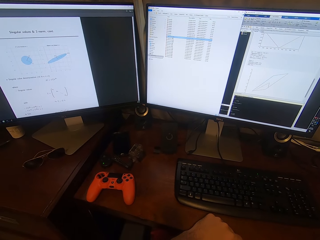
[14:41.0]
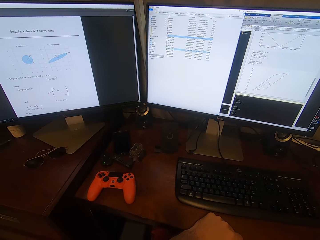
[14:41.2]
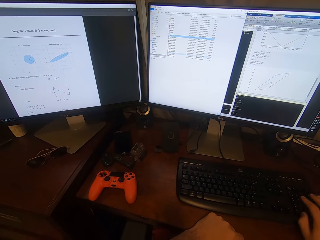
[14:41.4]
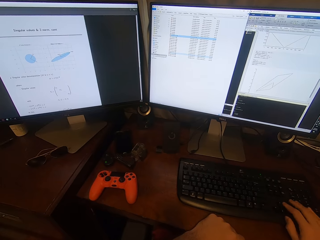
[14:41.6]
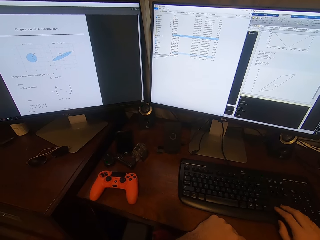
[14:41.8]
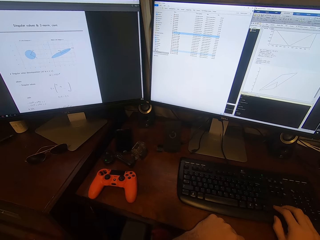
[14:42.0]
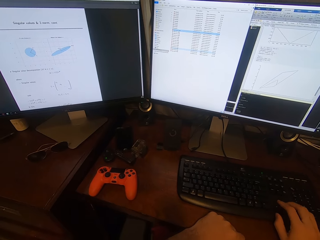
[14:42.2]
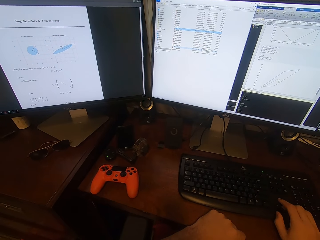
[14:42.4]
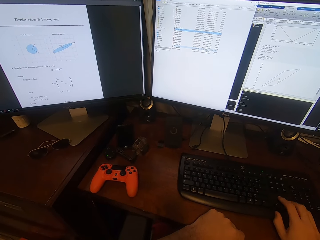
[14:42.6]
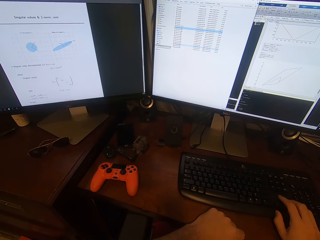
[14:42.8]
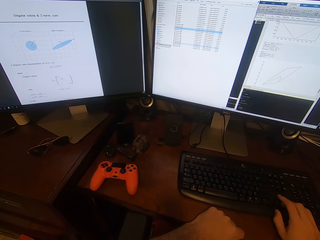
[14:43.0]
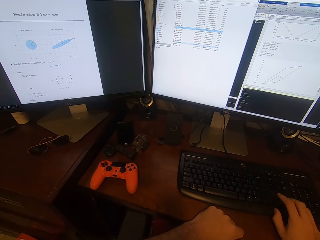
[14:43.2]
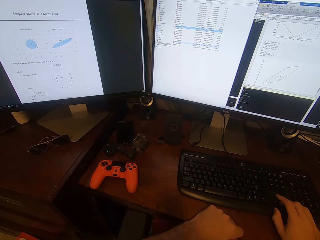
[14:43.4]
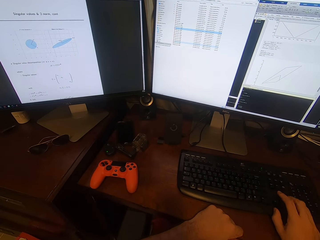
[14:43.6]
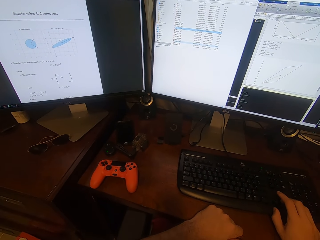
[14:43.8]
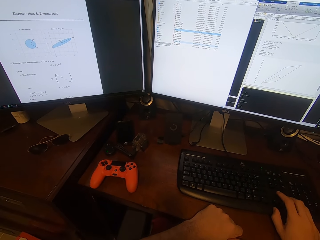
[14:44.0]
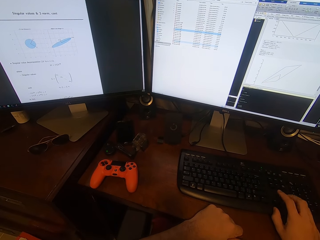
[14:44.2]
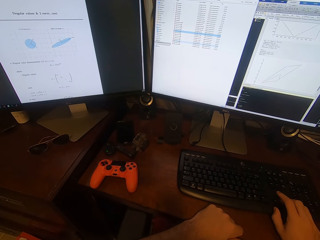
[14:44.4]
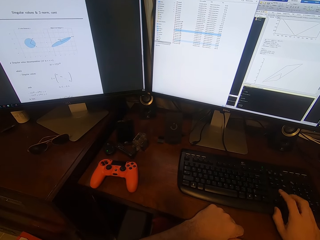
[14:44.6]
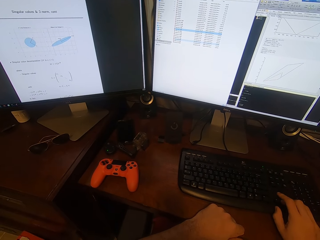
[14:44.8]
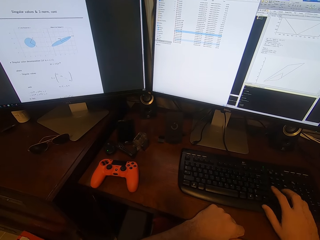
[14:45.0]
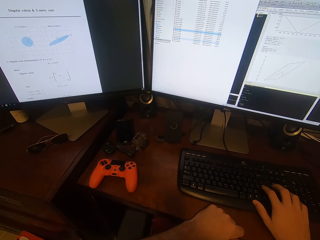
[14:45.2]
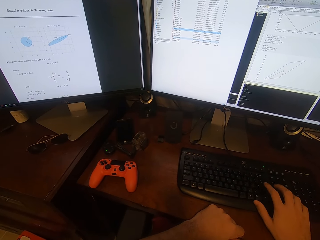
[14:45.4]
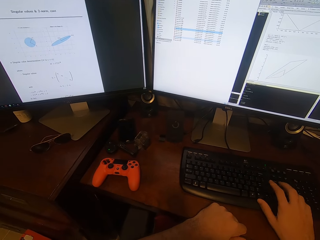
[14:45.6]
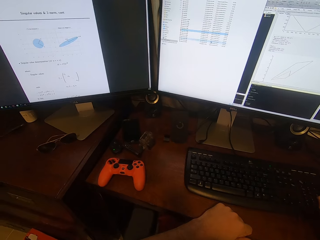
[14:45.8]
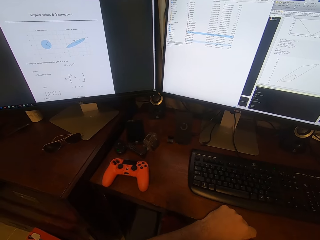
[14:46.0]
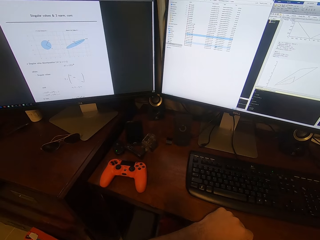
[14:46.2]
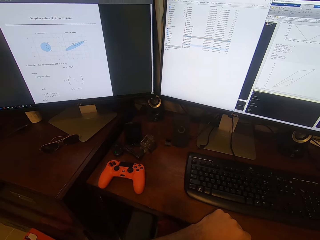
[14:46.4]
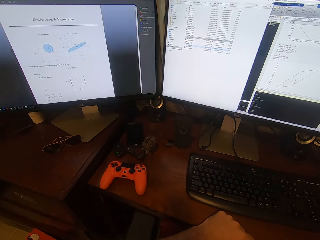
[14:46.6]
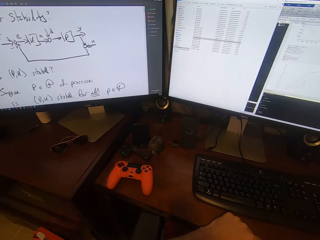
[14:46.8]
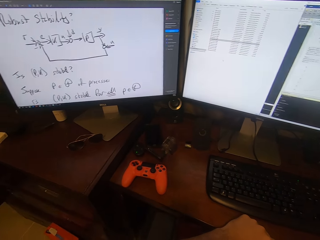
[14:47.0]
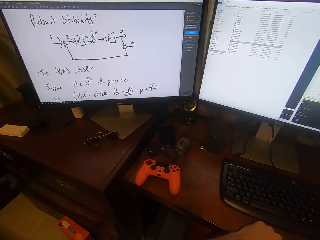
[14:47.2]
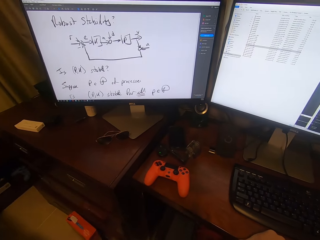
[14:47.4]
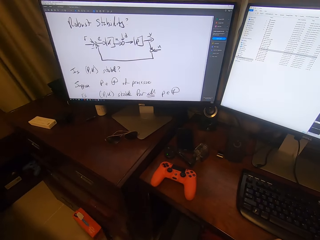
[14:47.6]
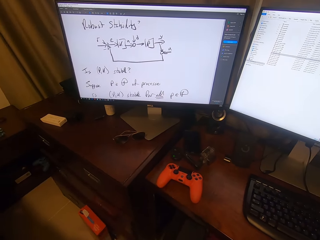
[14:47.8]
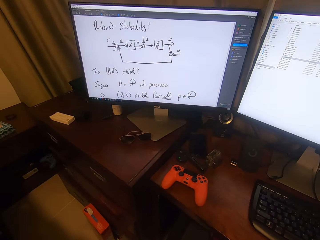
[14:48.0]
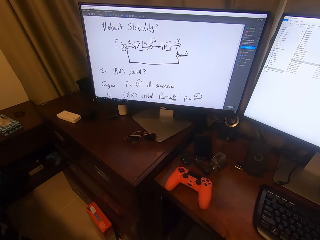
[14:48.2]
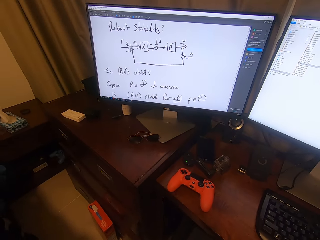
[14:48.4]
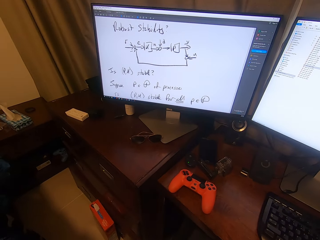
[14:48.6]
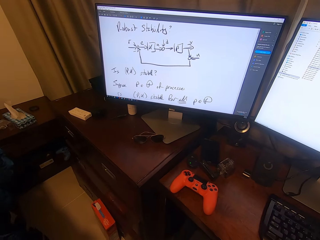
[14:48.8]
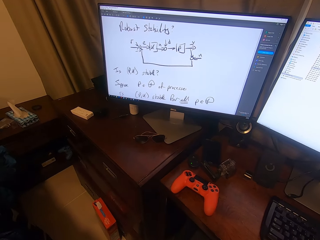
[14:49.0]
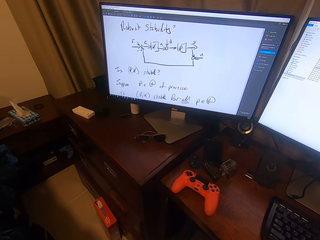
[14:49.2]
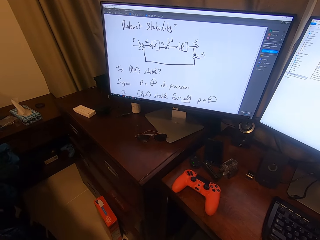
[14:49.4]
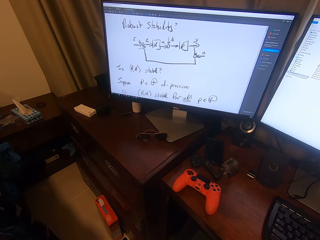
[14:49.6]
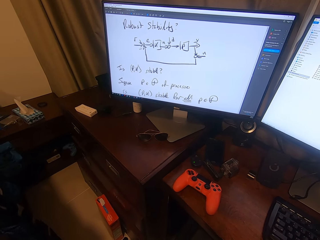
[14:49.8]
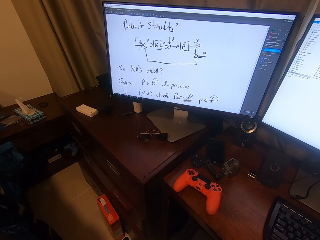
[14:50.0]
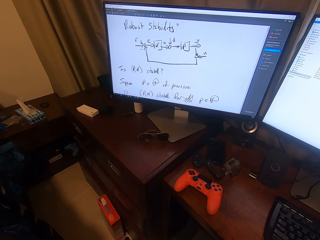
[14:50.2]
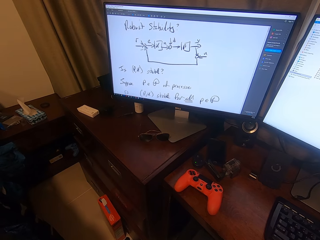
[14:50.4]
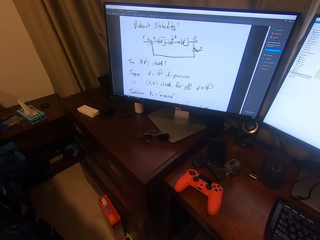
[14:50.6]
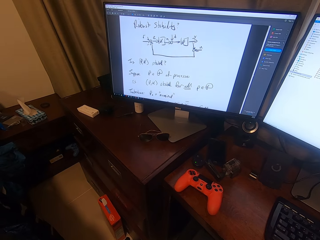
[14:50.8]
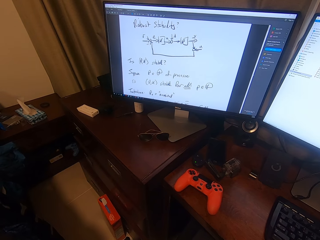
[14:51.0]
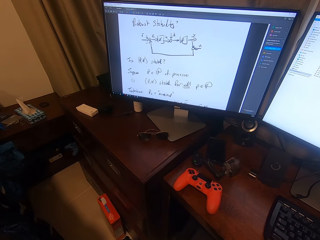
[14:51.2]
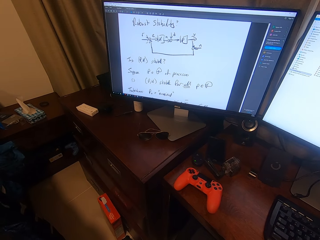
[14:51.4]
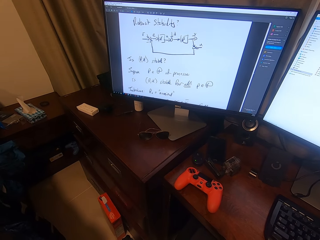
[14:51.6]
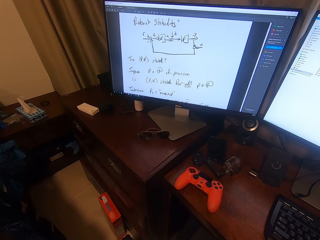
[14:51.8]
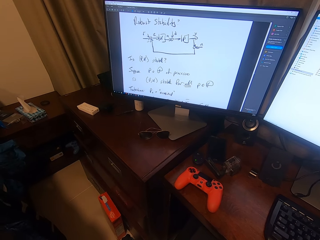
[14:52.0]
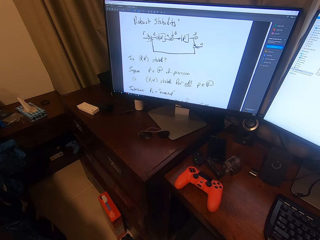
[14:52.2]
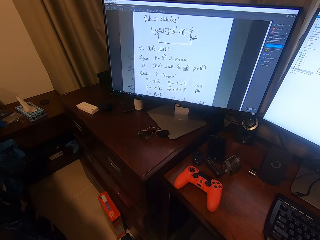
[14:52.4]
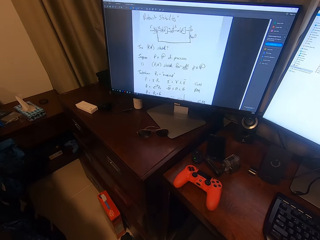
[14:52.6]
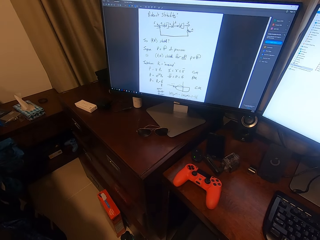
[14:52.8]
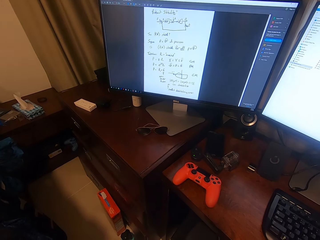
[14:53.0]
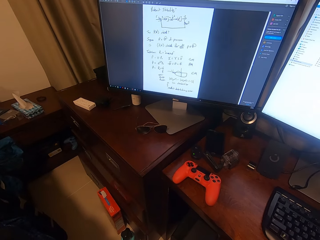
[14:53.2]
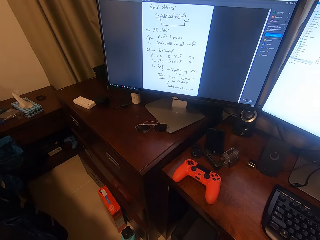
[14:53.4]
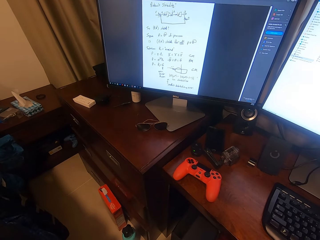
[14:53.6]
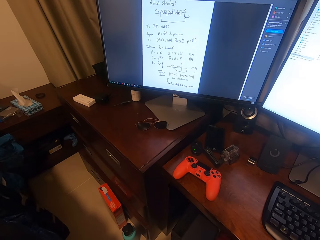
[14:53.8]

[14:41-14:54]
The camera wearer presses a computer keyboard with his right hand. He looks around. He operates the computer with a mouse. He looks at the computer screen. He operates the computer with the mouse.

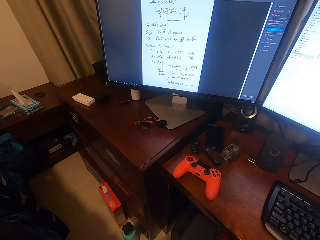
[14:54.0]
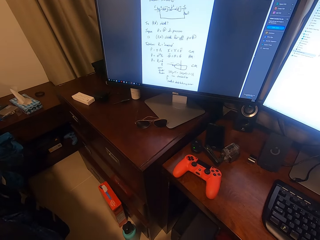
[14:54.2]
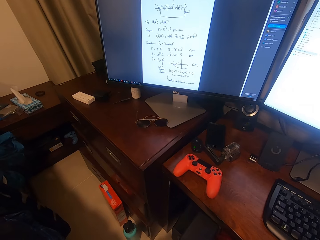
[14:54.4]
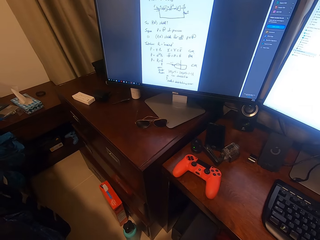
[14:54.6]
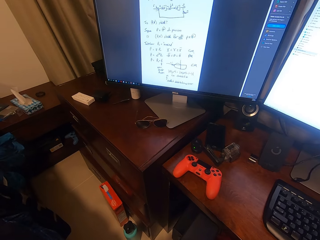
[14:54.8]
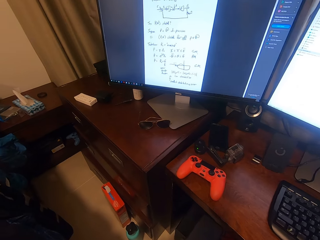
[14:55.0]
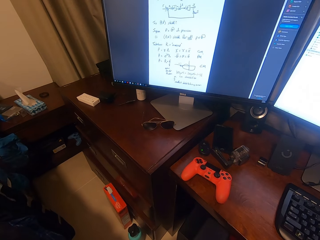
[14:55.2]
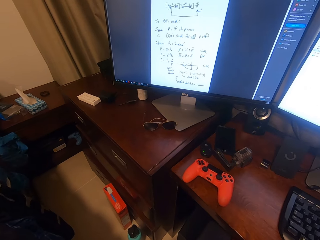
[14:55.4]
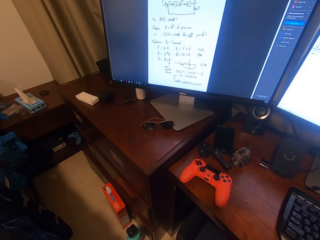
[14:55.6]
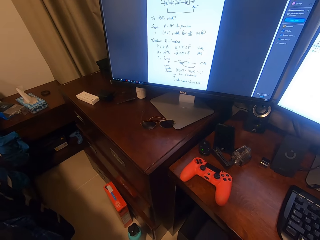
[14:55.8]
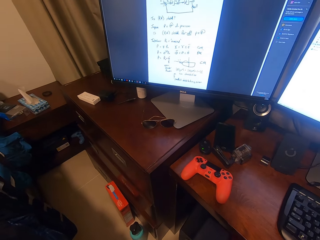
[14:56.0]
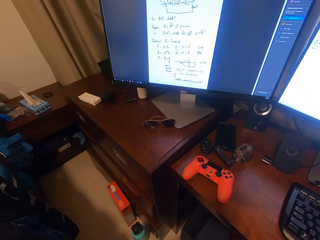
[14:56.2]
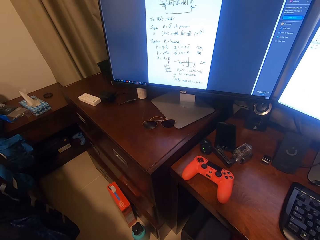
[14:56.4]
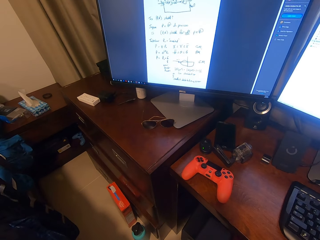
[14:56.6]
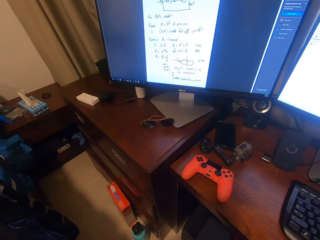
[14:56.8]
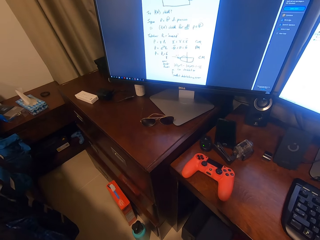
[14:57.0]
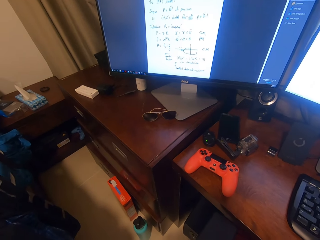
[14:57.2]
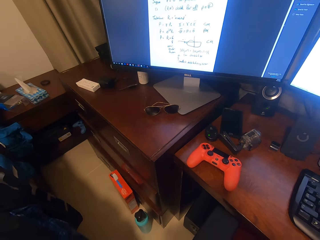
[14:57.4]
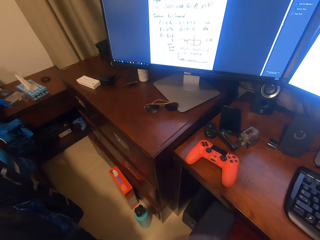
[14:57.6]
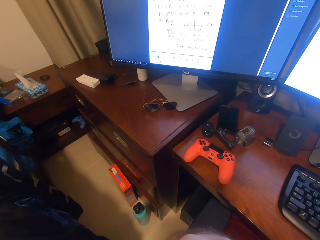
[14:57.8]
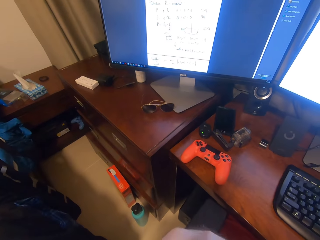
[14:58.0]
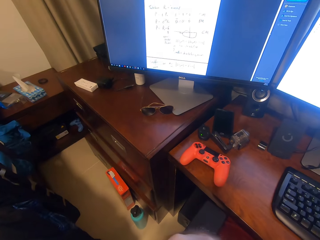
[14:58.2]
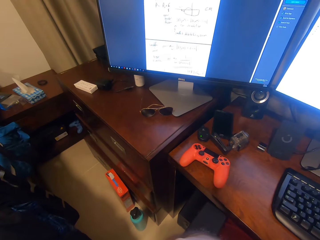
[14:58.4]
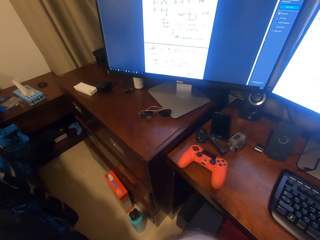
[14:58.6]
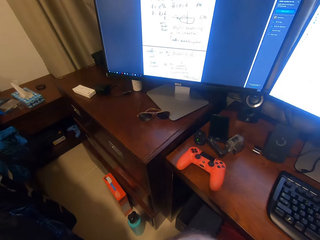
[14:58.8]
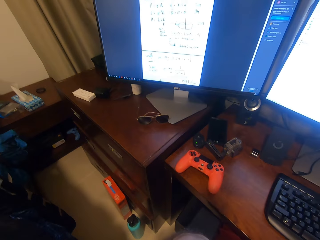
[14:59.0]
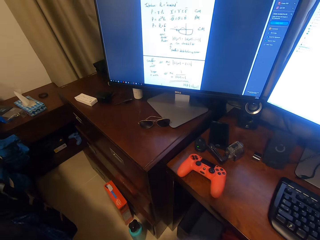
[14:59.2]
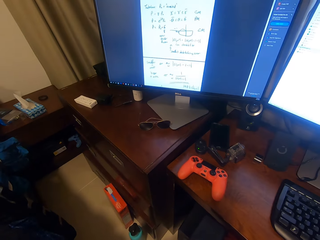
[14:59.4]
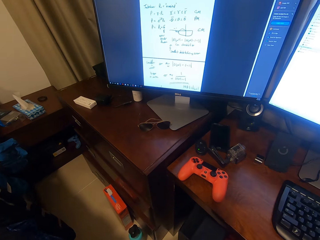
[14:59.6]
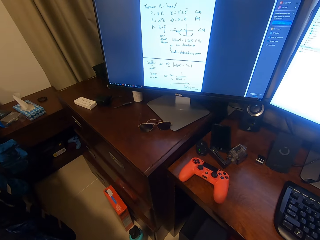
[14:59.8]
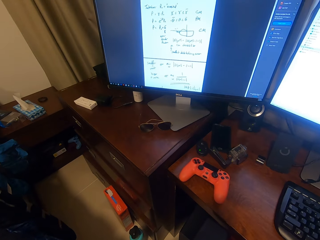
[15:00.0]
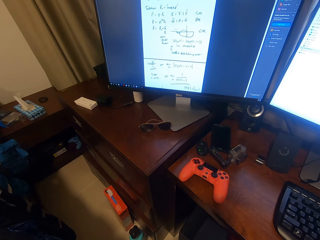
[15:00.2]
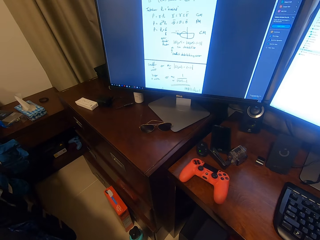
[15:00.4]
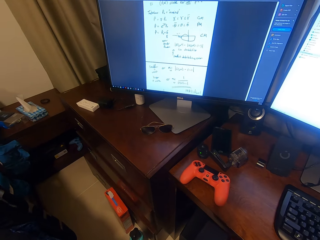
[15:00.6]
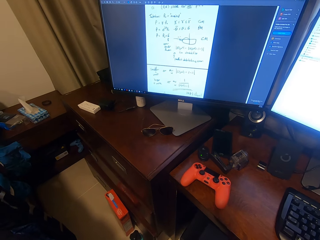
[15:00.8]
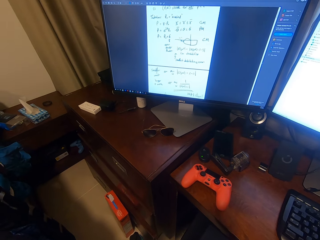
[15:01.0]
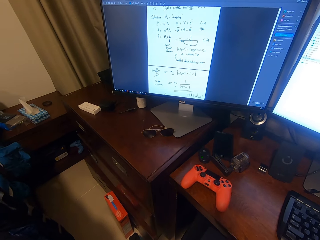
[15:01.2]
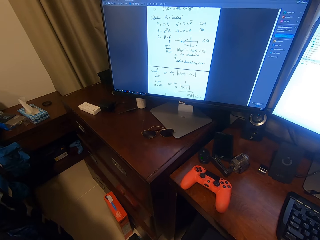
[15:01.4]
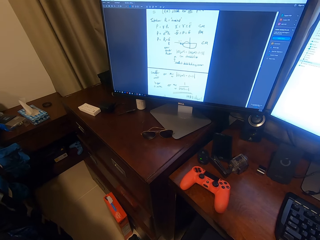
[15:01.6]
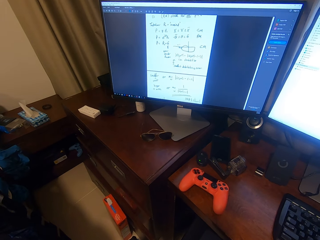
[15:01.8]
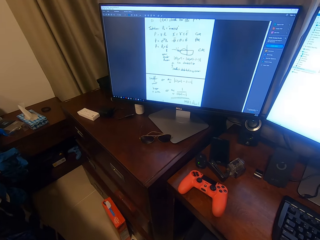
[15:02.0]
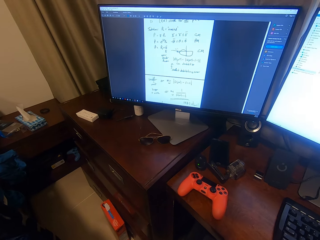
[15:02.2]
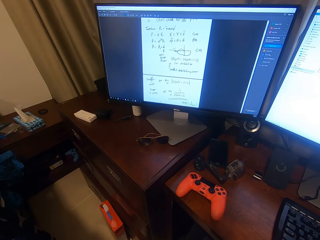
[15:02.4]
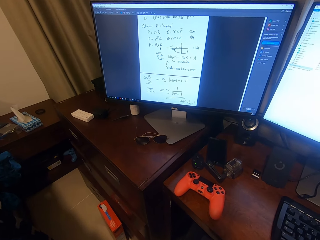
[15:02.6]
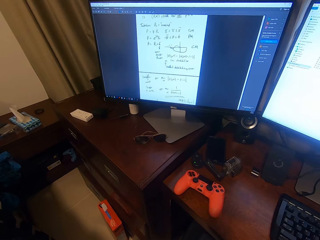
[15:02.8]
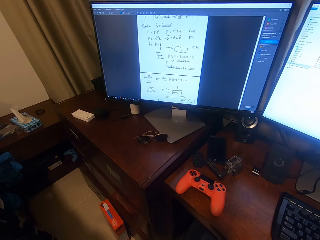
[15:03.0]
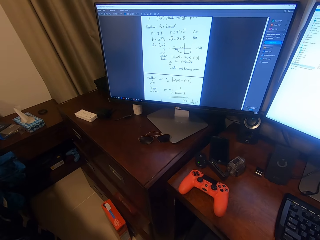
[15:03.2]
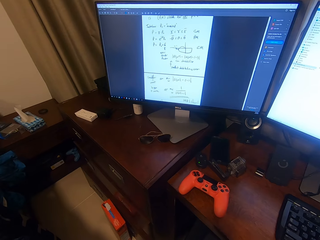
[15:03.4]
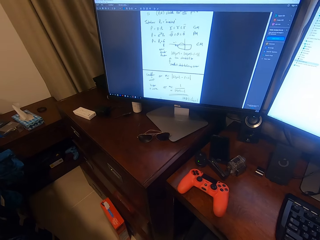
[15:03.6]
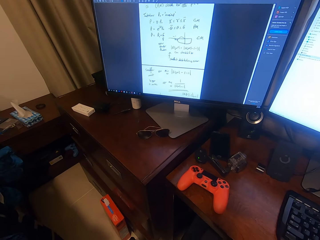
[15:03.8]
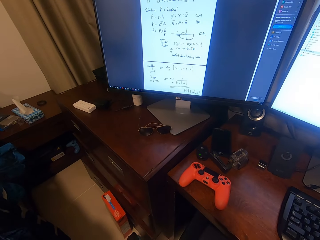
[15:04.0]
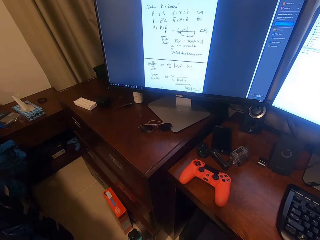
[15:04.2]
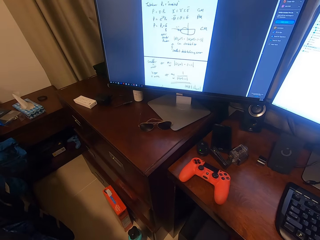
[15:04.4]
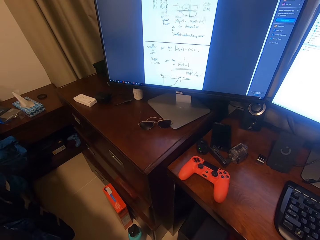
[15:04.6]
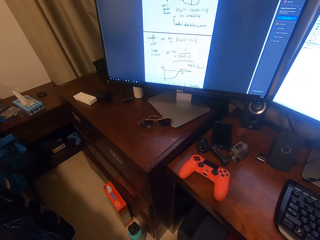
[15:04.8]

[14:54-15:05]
The camera wearer looks at a computer screen. They operate the computer with a mouse. They look at the computer screen.
